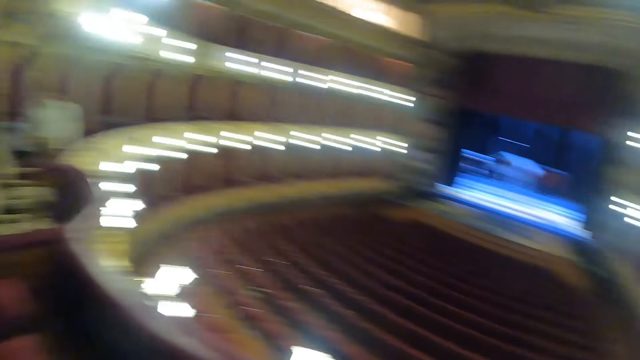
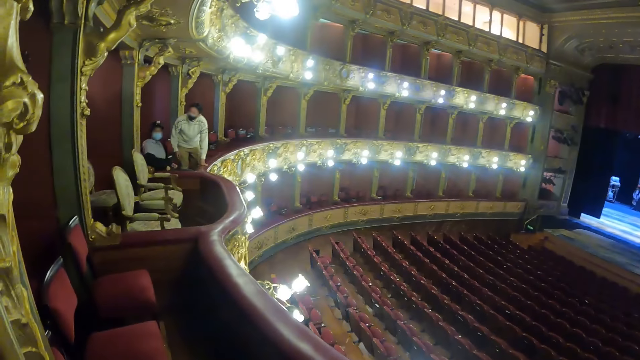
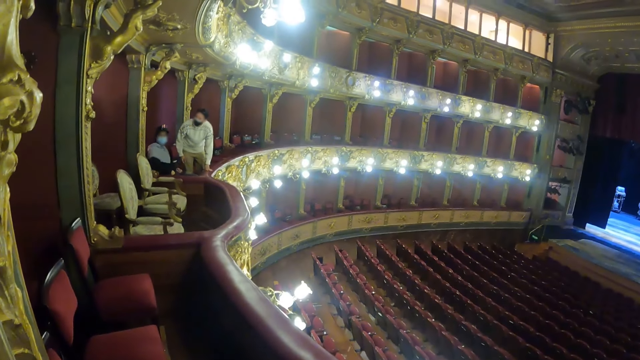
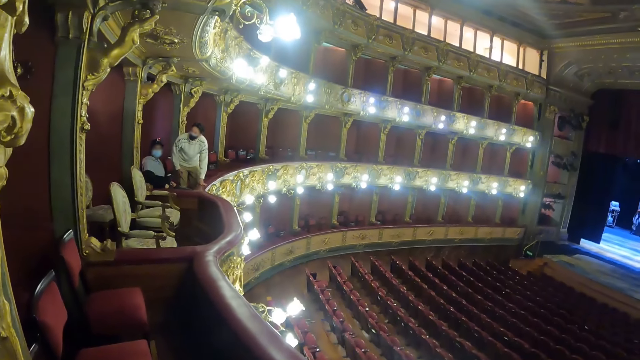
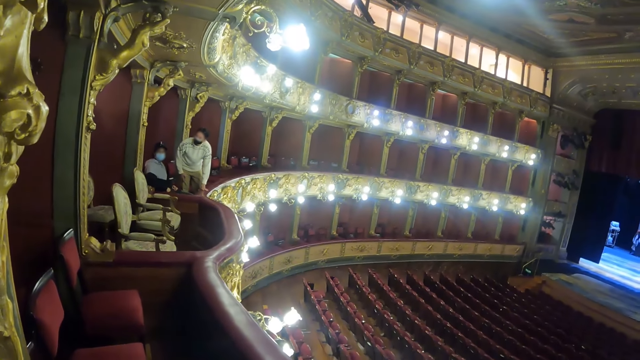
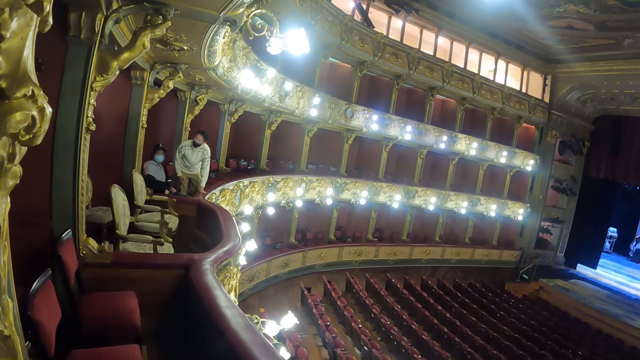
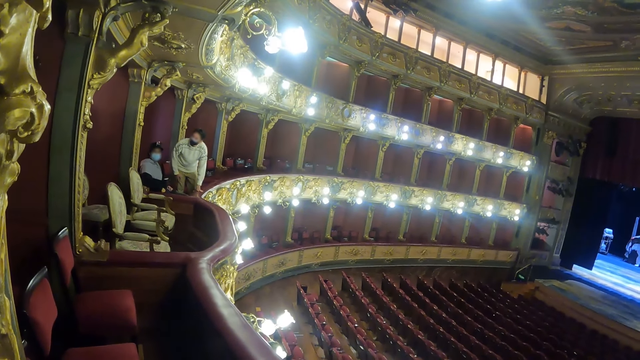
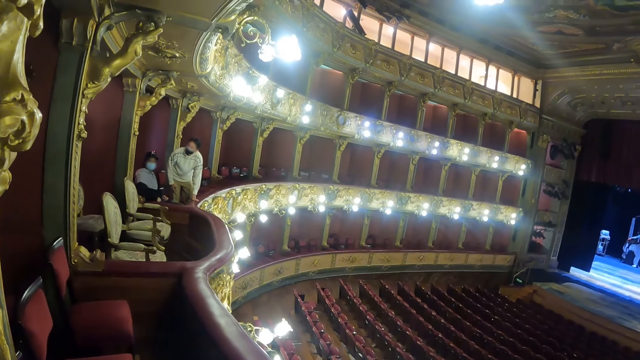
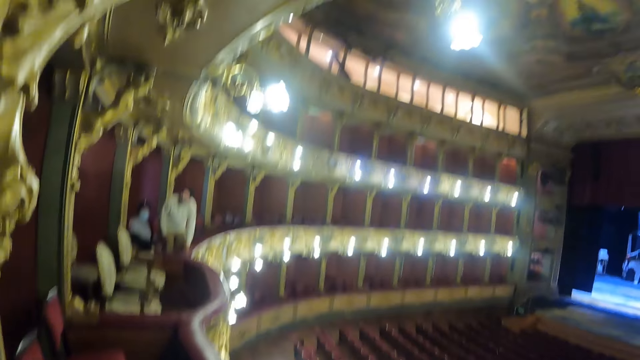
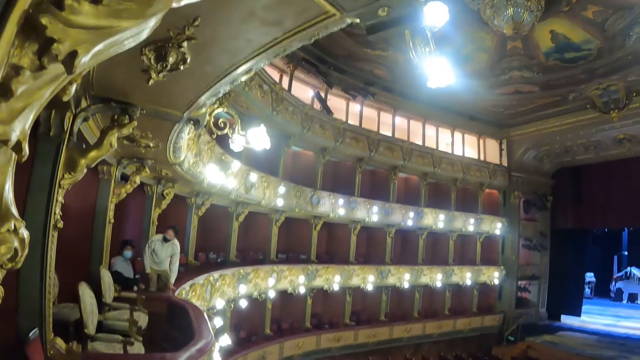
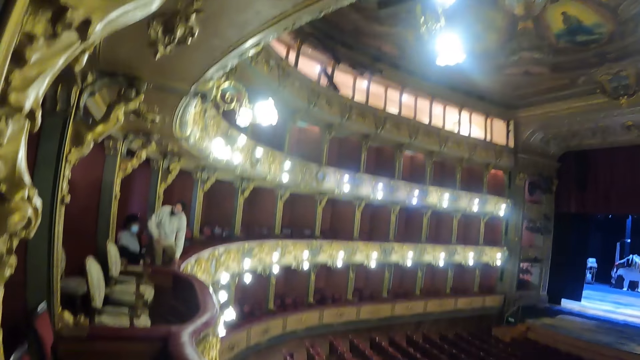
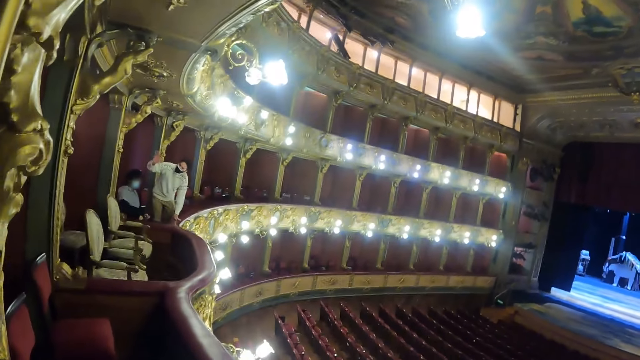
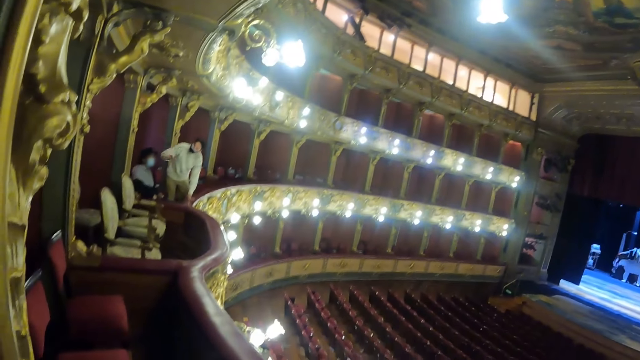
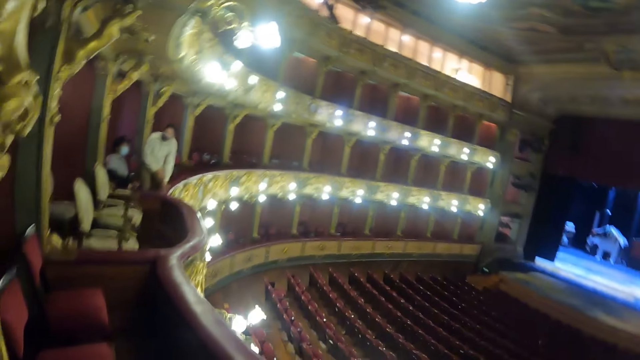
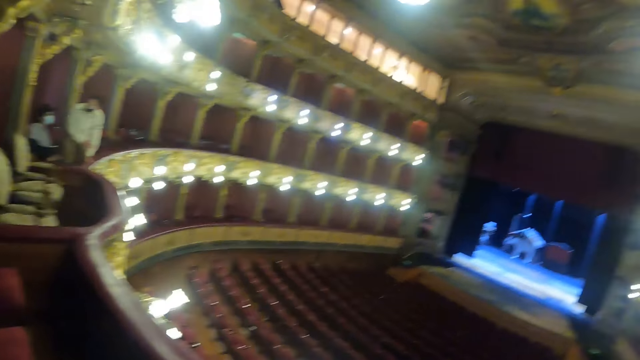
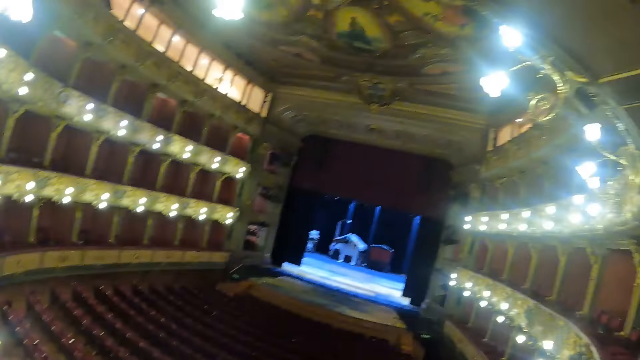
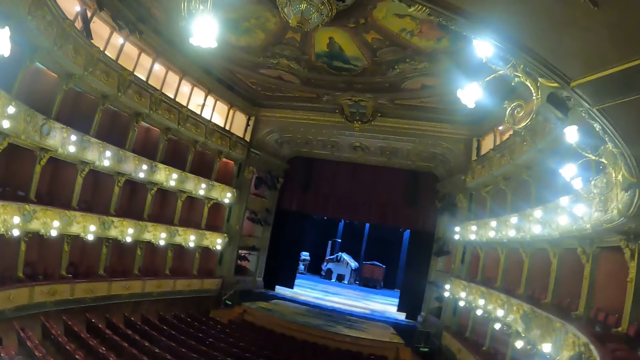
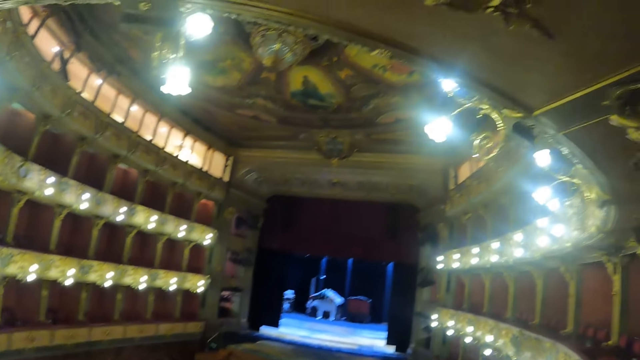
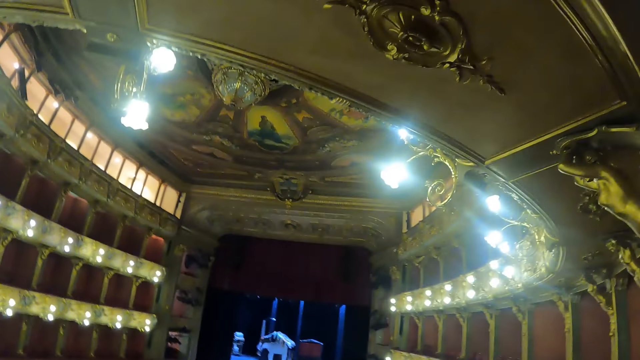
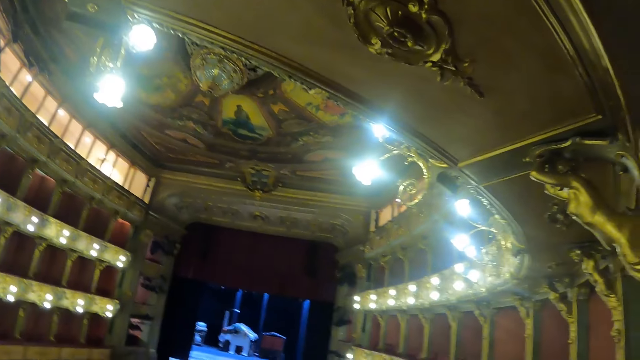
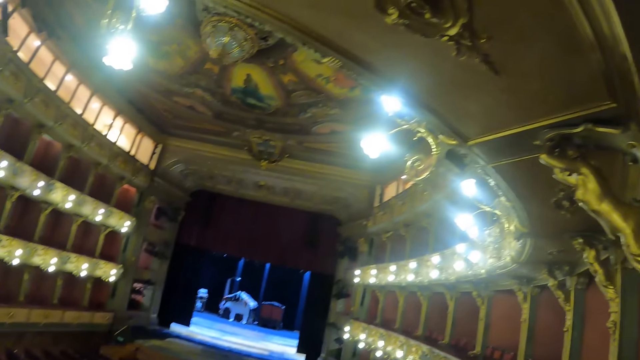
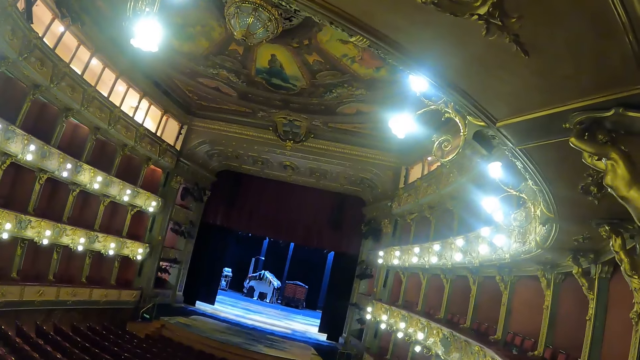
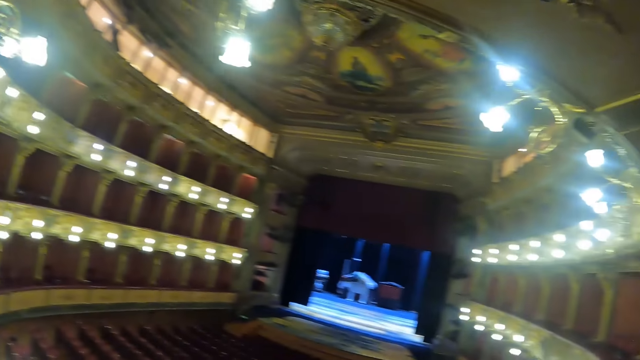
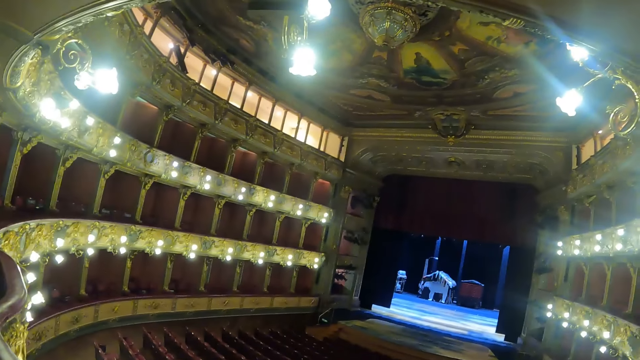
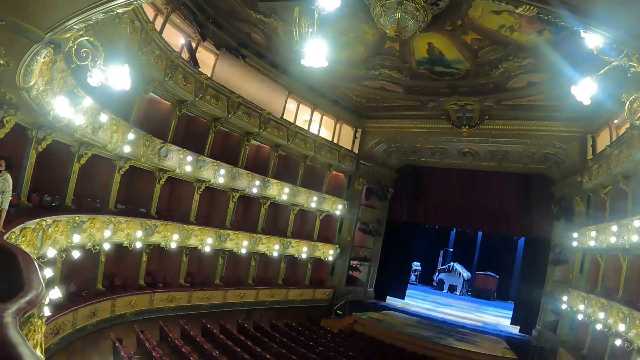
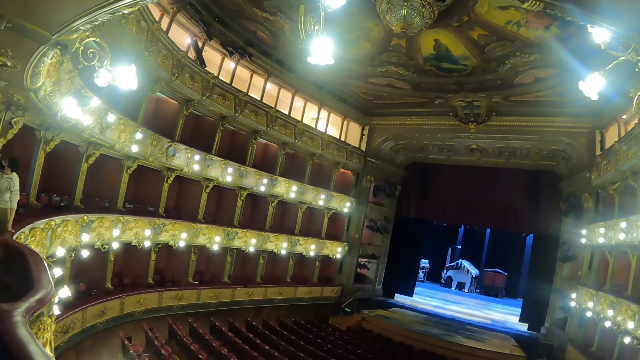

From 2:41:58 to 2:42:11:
The camera wearer looks around the theater.

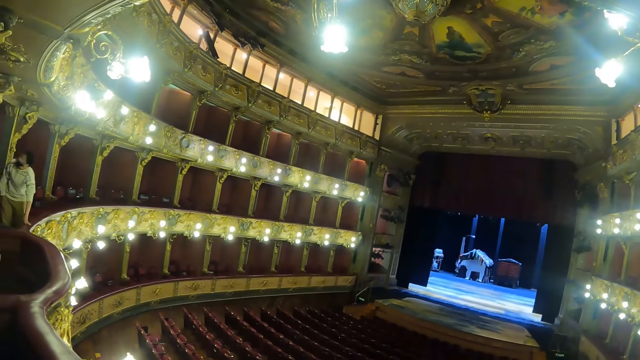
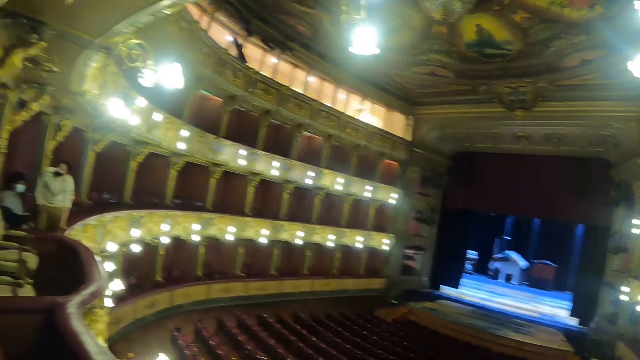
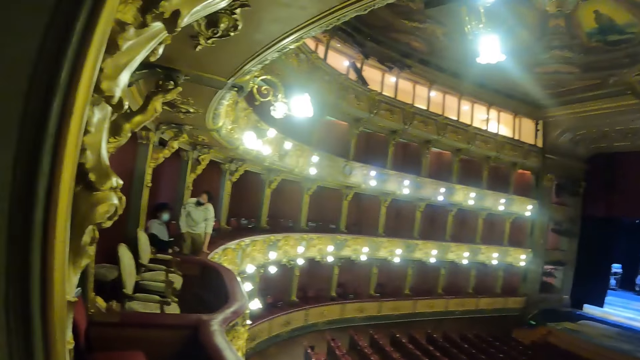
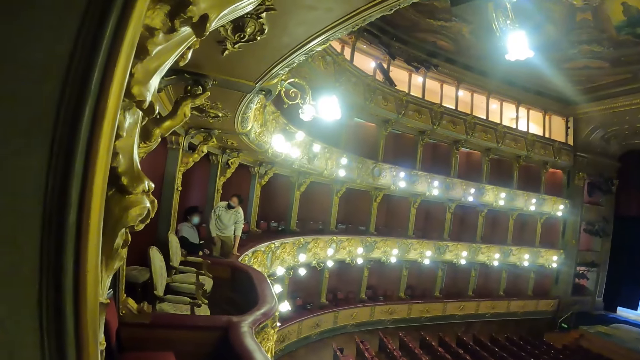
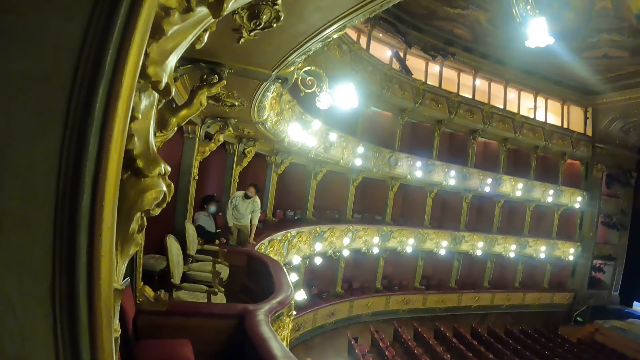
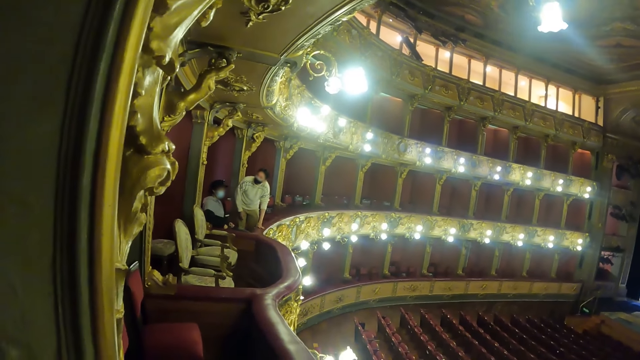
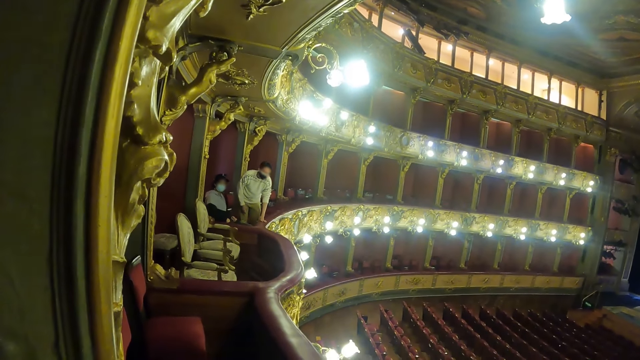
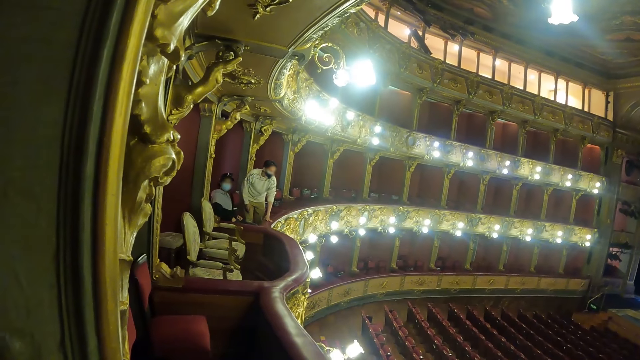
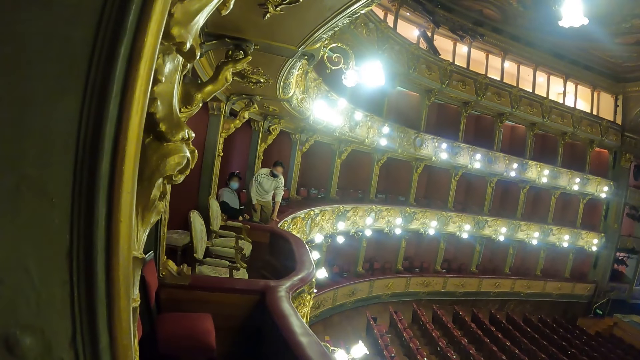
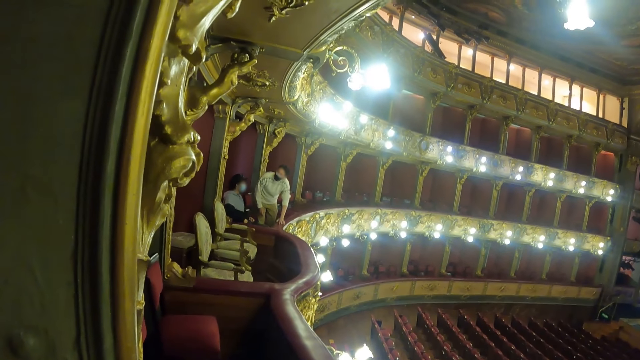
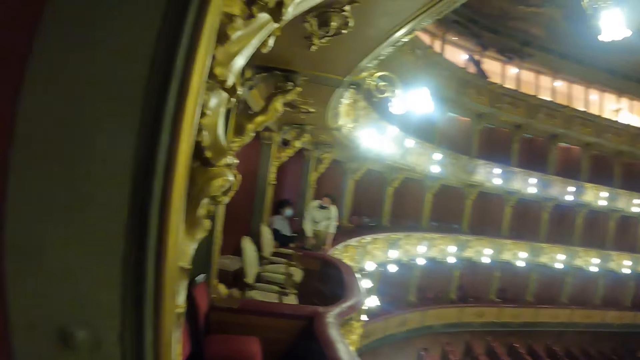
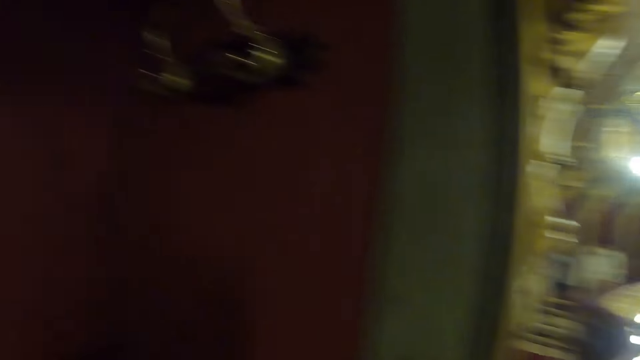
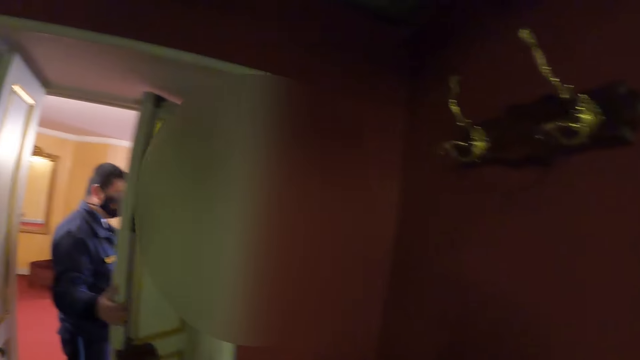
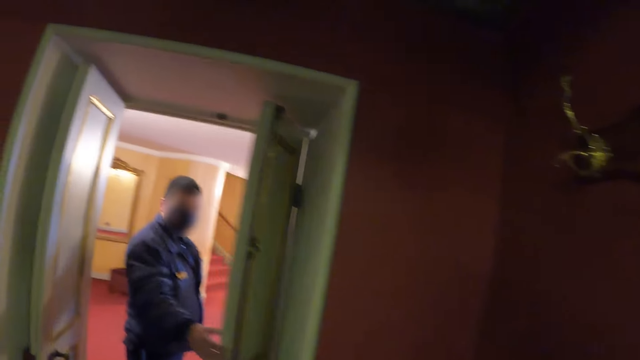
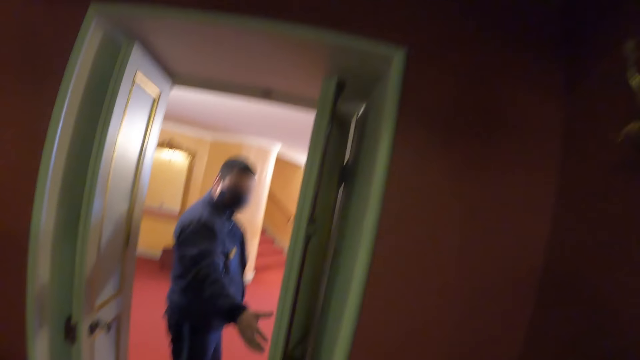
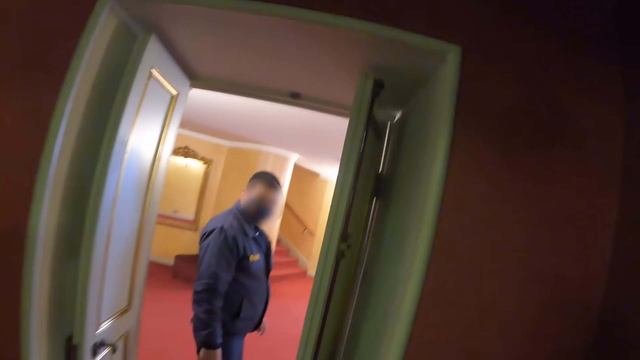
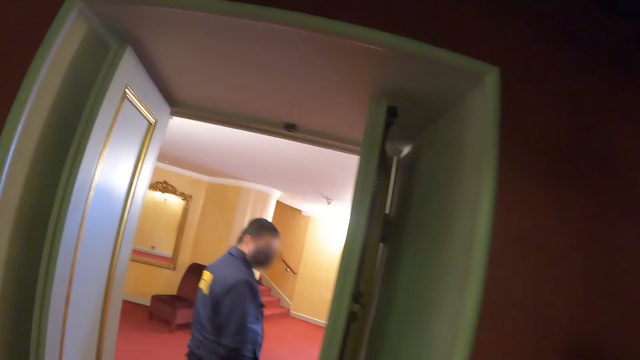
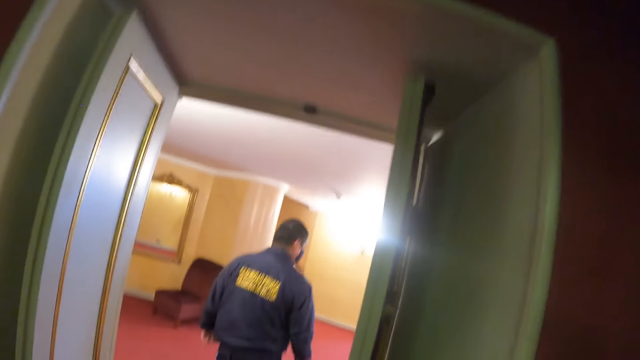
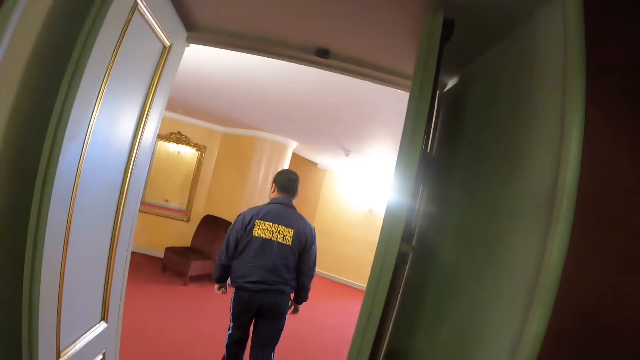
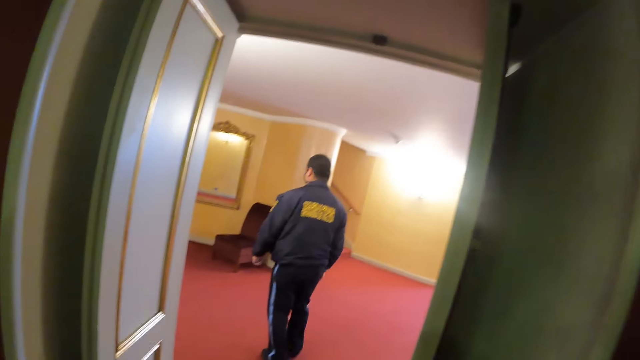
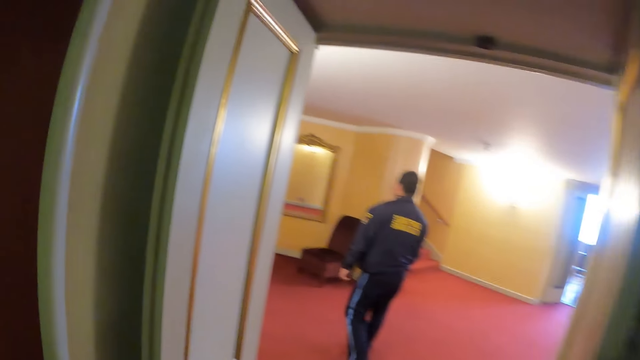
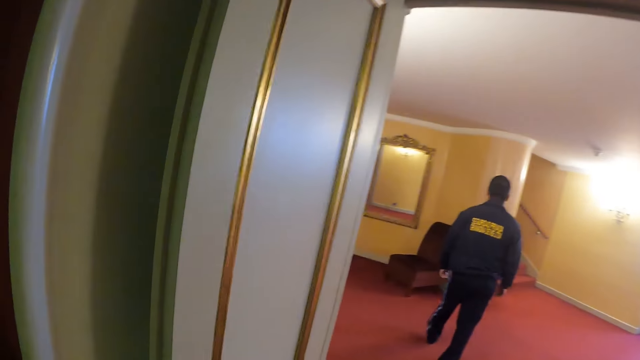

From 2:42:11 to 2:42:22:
The camera wearer moves around.
